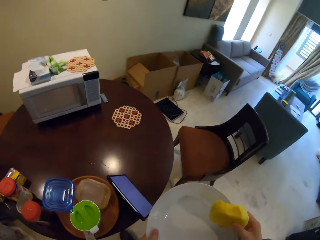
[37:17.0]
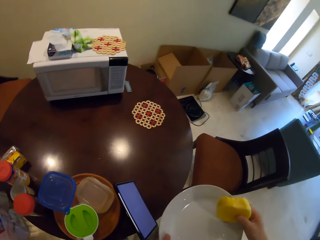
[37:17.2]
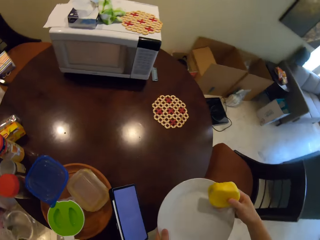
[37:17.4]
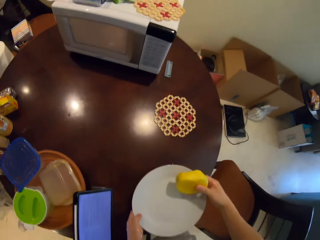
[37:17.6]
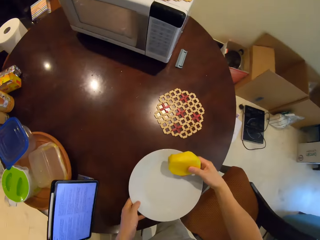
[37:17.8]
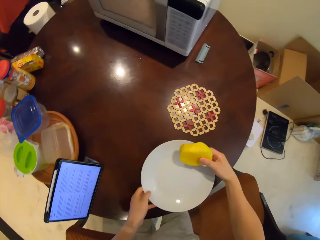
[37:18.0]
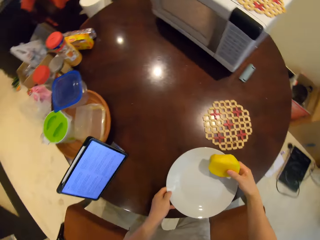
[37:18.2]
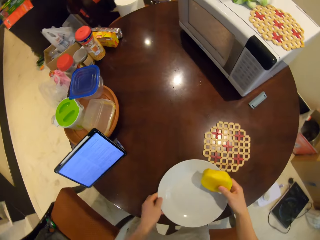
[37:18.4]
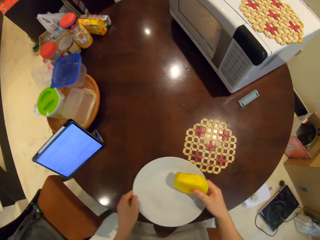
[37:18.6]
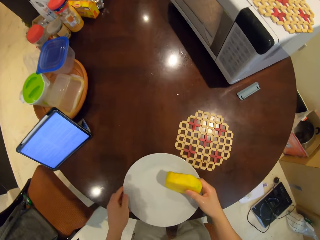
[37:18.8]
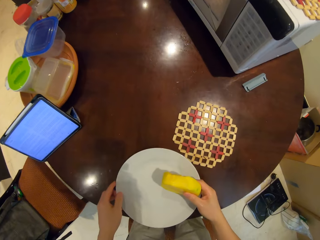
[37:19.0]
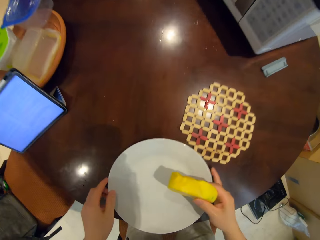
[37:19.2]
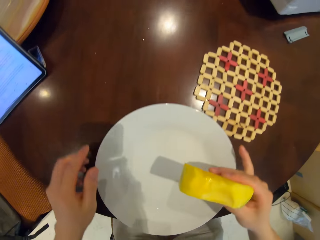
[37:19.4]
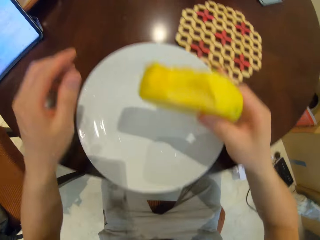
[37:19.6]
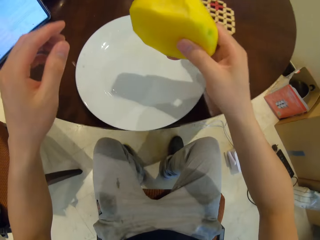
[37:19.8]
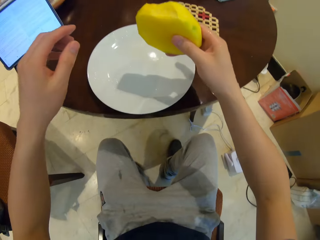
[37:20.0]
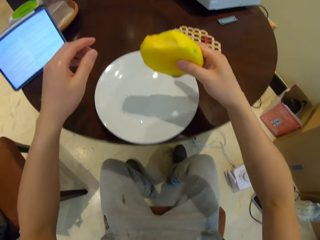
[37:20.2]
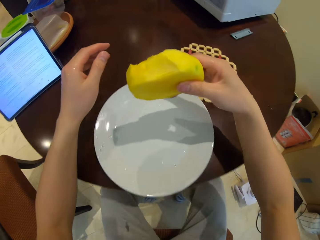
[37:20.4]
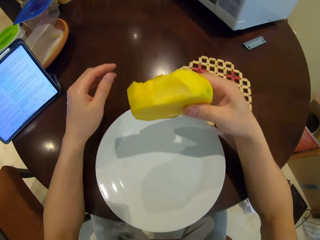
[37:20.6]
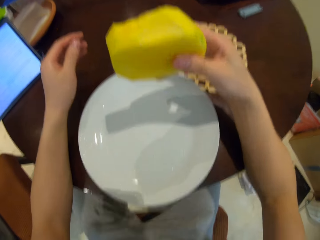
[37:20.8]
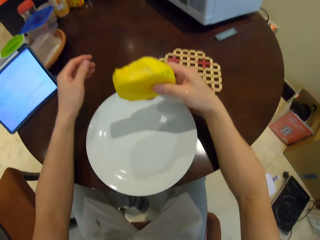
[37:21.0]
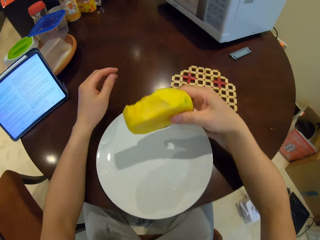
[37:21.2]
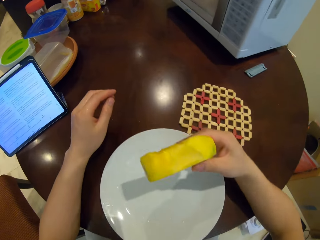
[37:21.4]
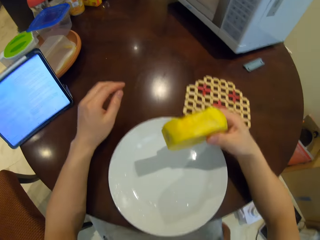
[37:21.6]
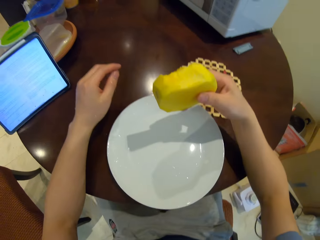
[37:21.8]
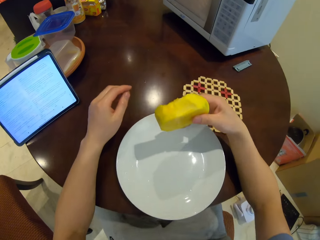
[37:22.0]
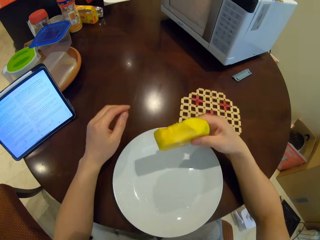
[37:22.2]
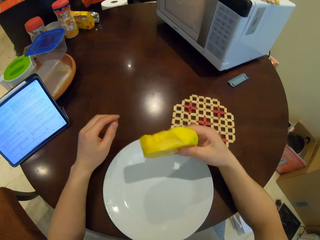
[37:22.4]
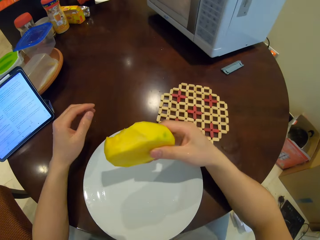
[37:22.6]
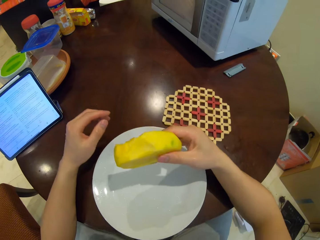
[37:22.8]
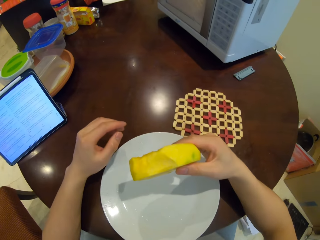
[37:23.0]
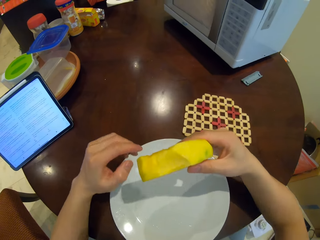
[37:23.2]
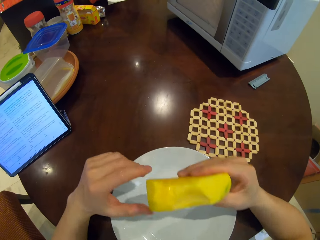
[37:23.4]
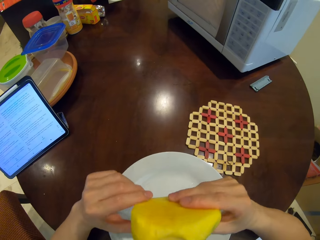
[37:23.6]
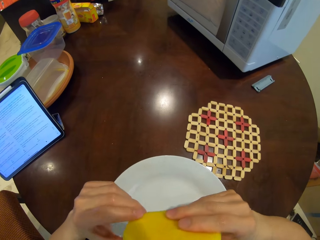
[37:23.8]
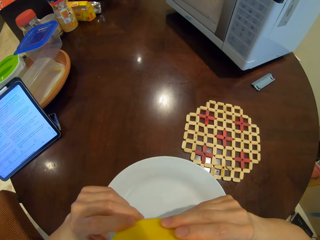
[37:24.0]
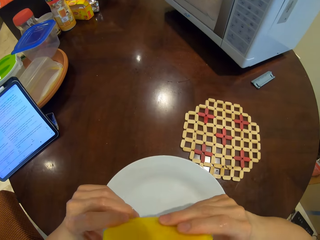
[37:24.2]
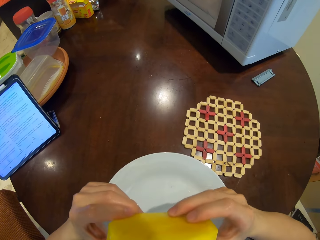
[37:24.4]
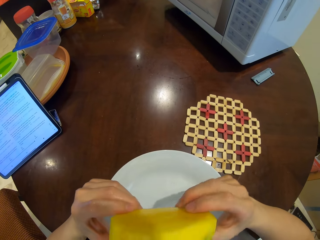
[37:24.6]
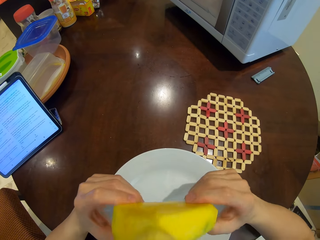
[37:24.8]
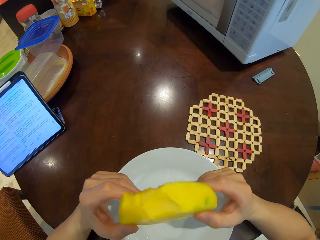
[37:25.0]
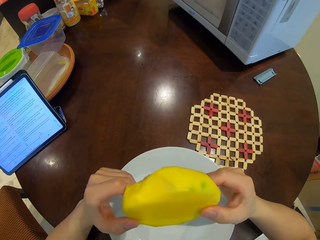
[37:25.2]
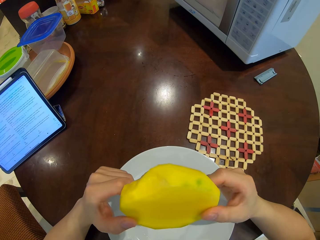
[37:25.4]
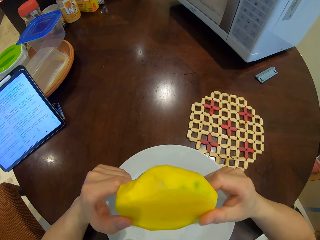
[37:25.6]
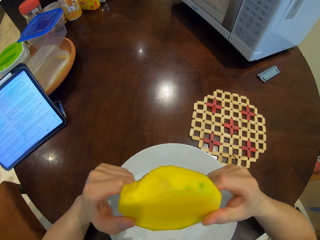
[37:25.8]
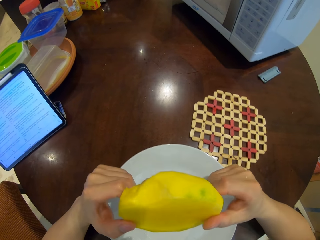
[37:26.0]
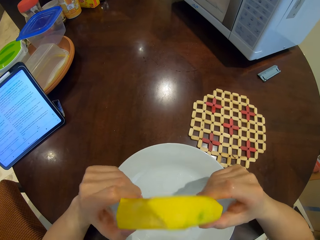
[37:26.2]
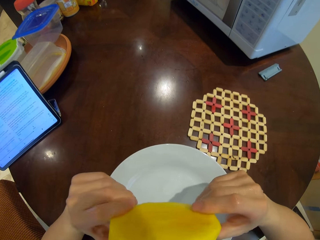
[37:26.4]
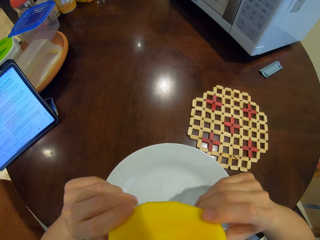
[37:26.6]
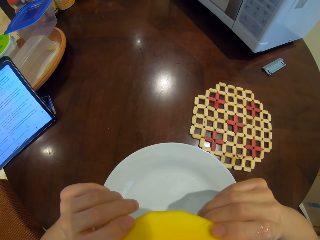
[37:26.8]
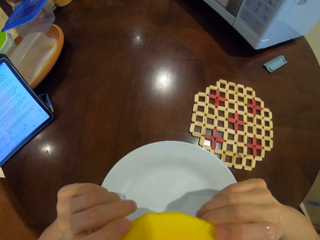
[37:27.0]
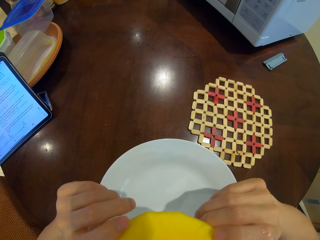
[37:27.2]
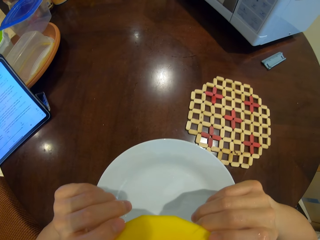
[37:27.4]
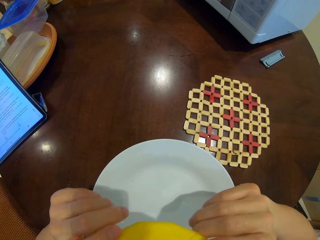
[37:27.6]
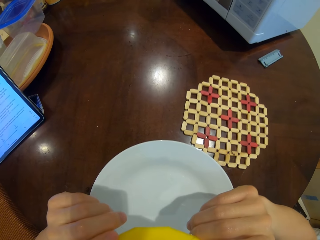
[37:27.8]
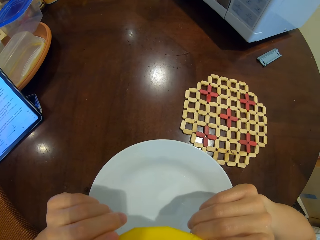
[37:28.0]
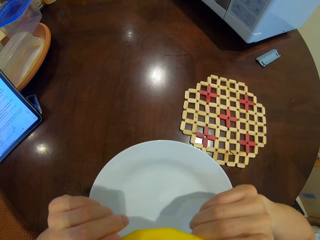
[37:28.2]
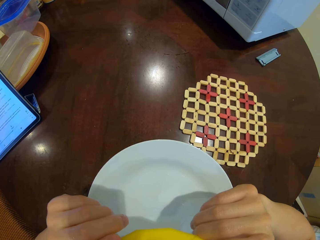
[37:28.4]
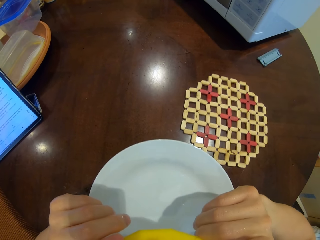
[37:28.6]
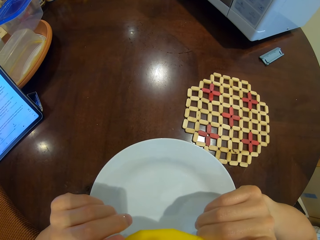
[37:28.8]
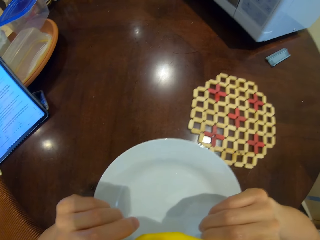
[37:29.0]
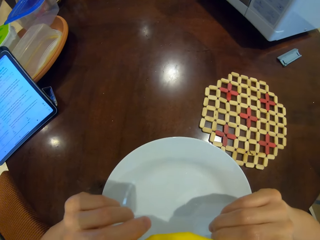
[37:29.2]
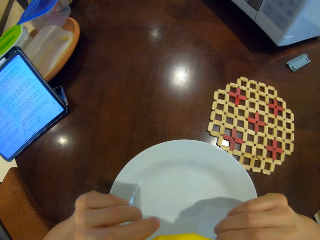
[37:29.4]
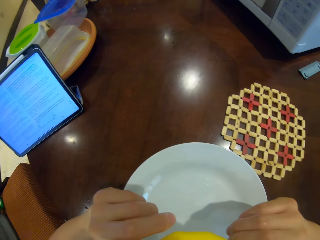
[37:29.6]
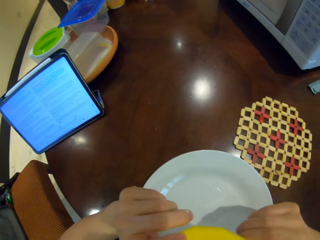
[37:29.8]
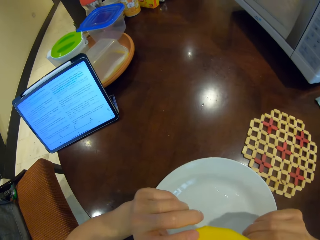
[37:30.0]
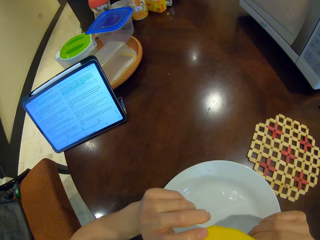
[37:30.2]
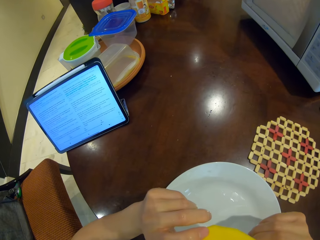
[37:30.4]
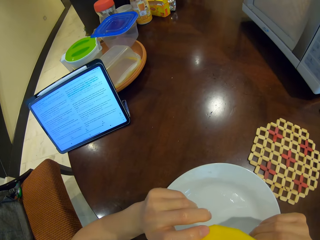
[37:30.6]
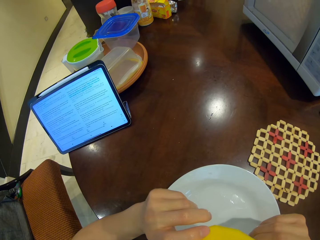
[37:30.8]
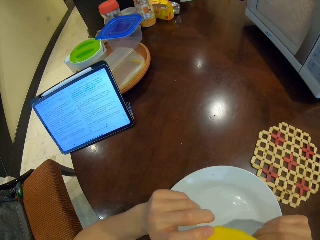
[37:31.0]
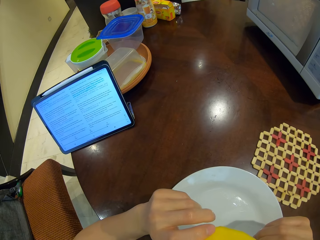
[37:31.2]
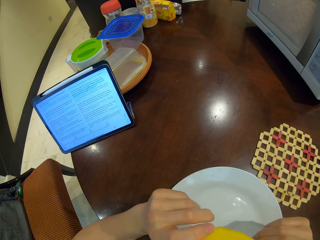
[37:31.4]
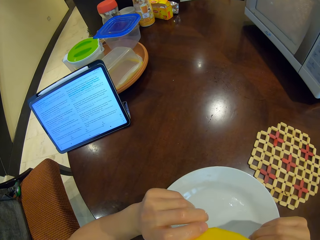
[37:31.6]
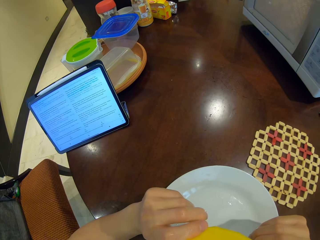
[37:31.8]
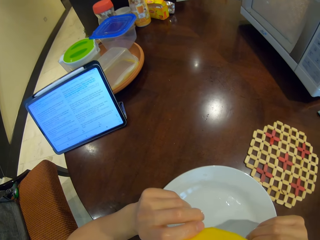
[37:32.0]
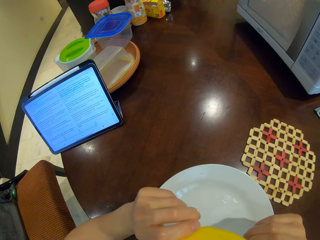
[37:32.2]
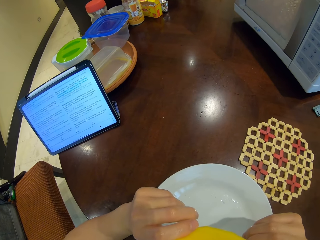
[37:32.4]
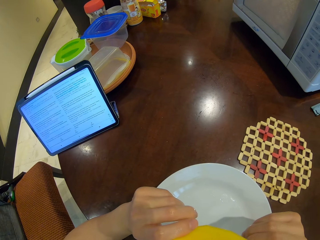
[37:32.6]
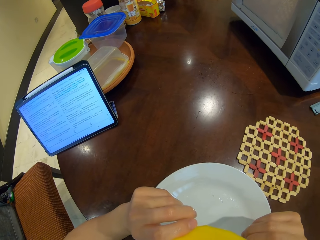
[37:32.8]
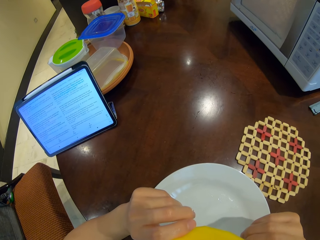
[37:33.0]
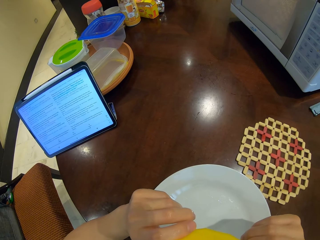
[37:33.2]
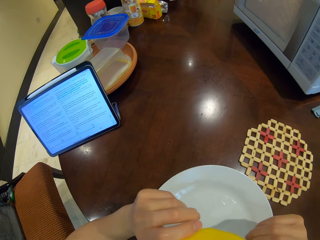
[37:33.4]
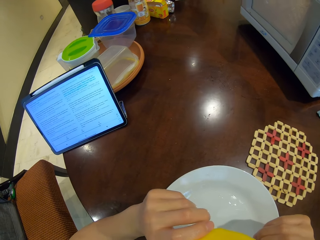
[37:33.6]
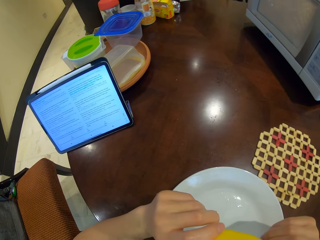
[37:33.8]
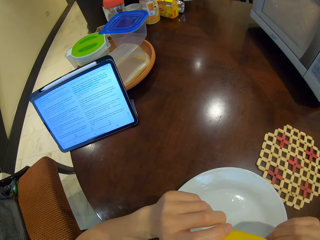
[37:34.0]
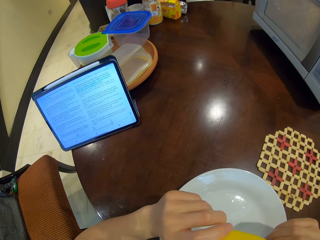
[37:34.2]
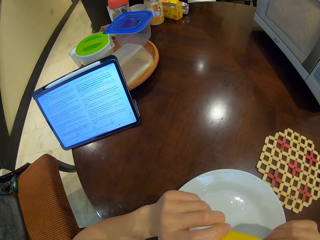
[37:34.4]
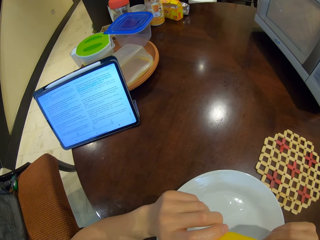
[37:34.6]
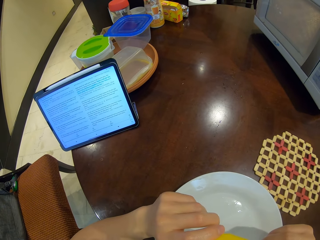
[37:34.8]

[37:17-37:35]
The camera wearer places the plate on the table. They sit on the chair. They move towards the table. They move the chair on the floor. They eat the mango. They hold the mango with hands. They eat the mango.

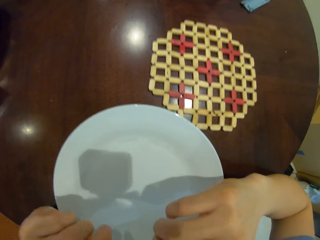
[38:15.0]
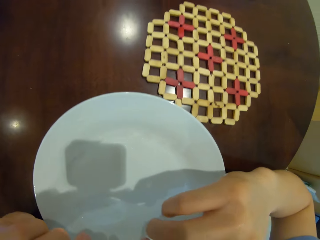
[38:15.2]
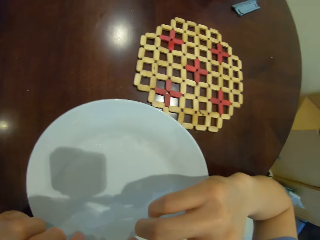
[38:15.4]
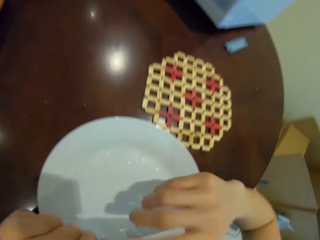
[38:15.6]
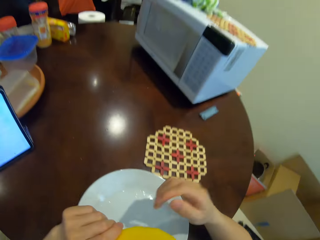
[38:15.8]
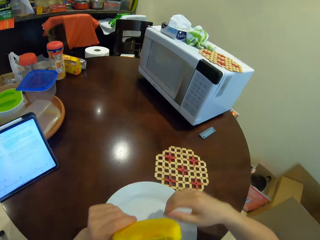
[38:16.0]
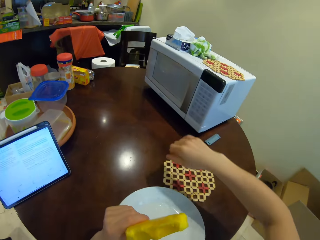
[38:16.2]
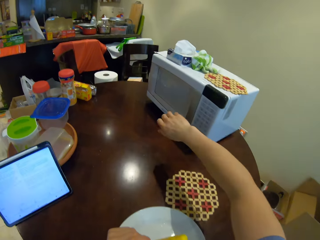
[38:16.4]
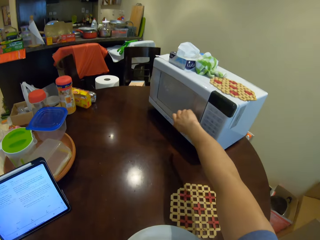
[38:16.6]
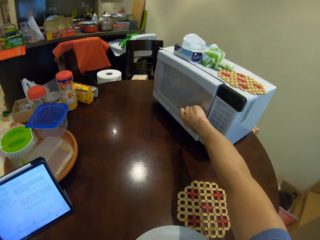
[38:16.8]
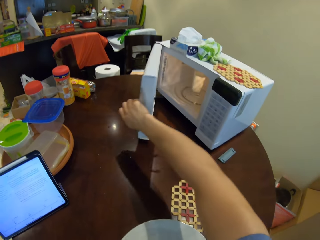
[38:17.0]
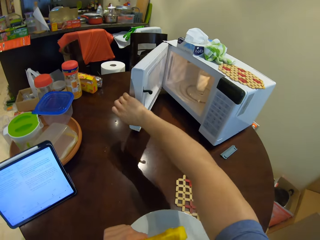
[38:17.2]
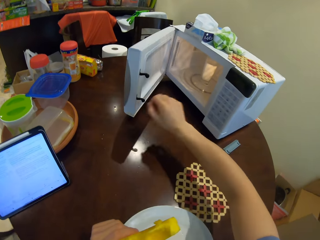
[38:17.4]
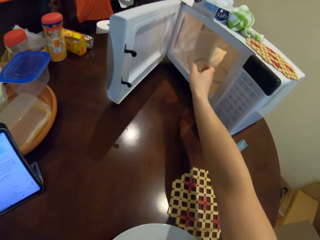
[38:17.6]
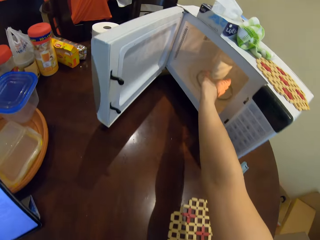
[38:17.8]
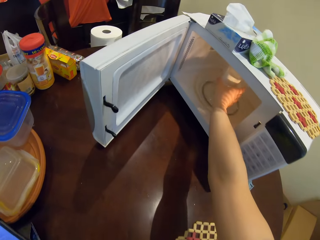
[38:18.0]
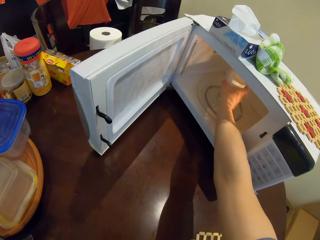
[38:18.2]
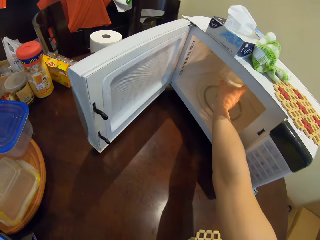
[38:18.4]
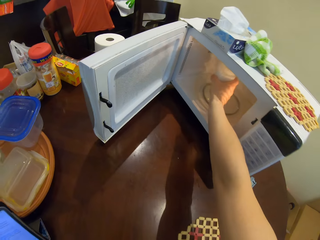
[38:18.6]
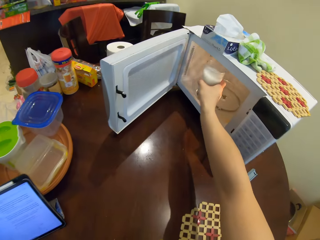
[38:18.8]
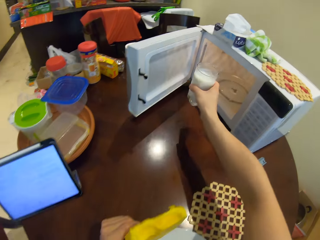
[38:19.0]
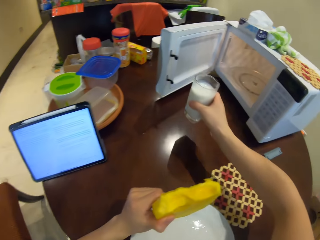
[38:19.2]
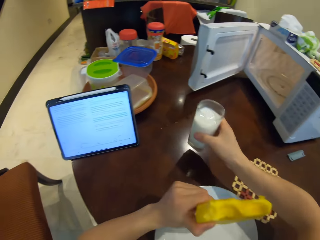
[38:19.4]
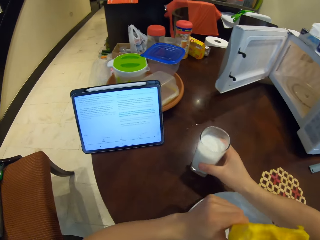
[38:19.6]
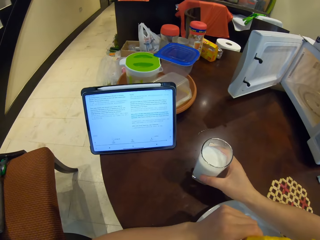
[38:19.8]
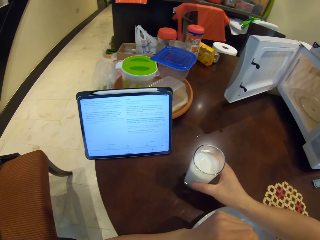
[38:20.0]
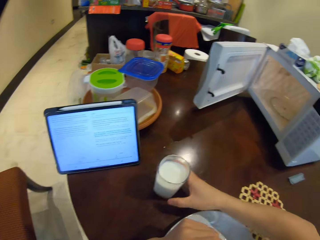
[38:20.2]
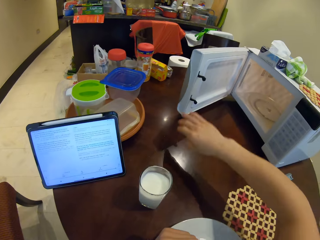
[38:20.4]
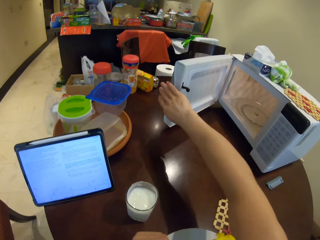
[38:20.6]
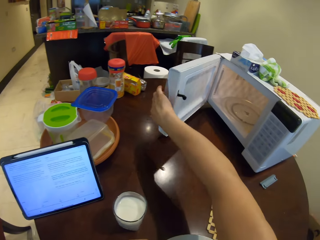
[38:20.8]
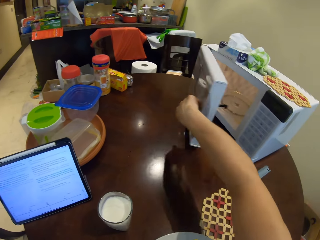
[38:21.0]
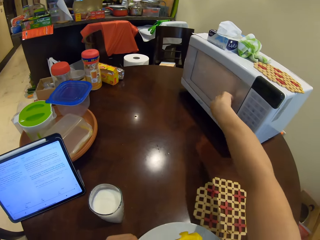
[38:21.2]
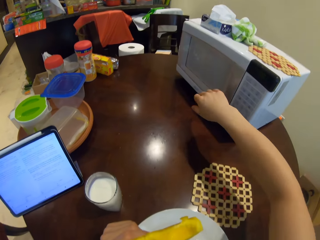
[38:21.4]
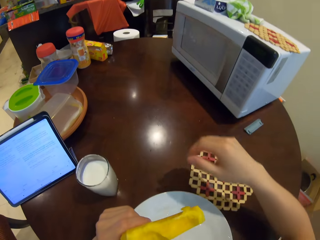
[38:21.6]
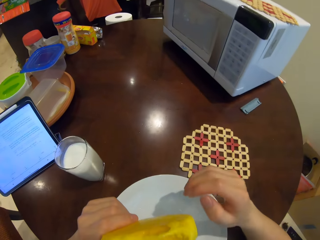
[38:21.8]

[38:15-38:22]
The camera wearer opens the microwave door. They pick up a glass of milk from the microwave. They place the glass on the table. They close the microwave door.
